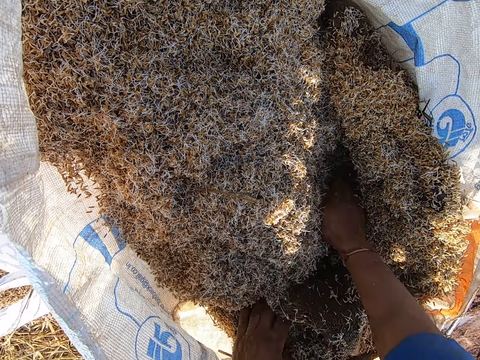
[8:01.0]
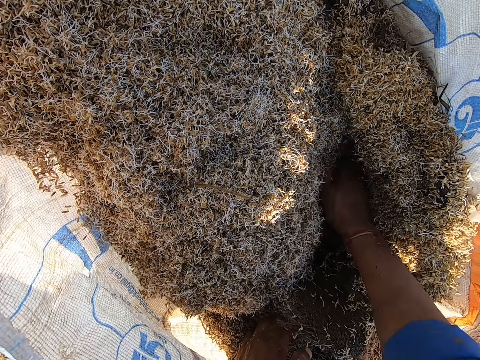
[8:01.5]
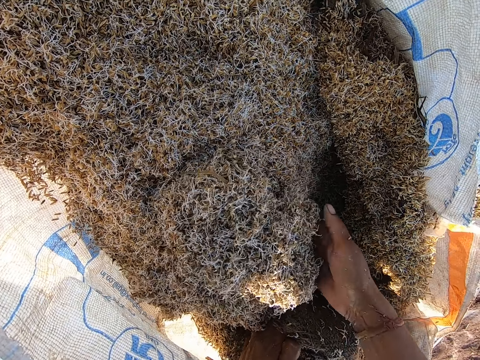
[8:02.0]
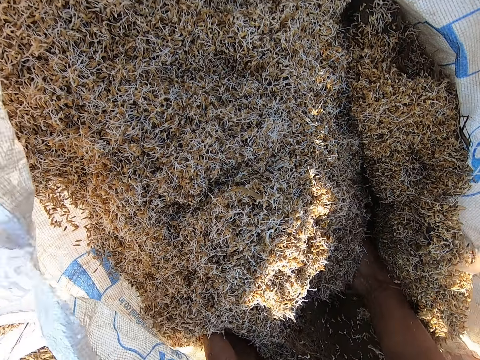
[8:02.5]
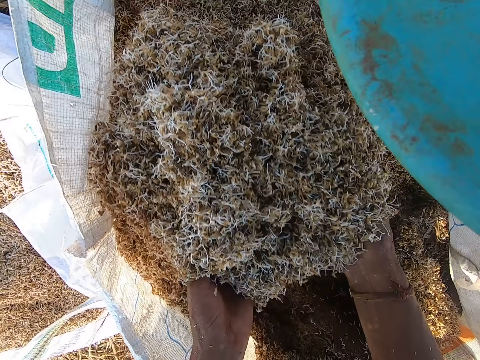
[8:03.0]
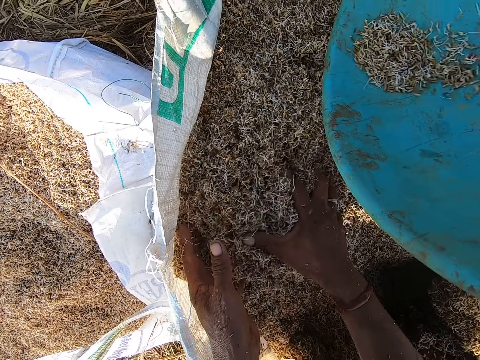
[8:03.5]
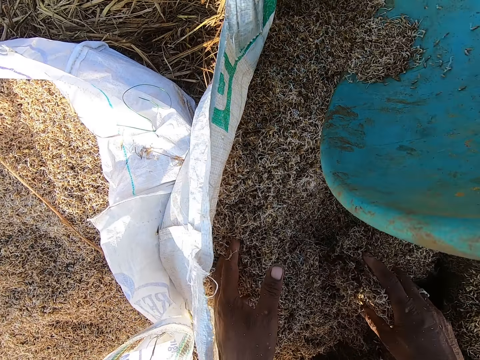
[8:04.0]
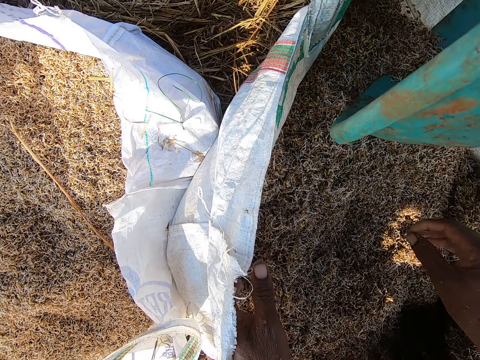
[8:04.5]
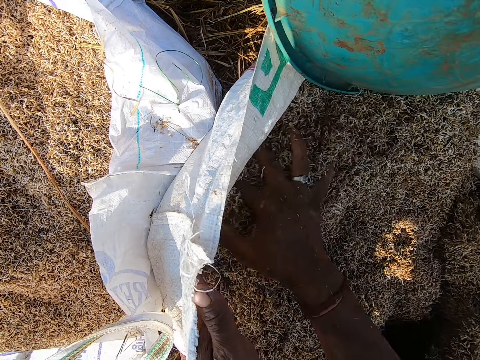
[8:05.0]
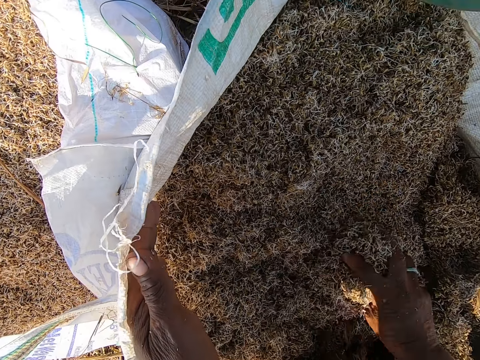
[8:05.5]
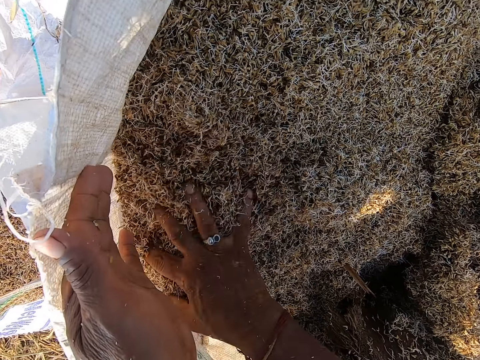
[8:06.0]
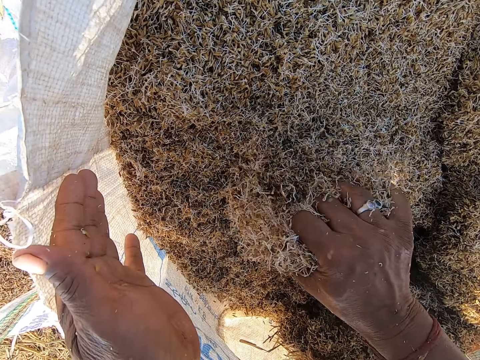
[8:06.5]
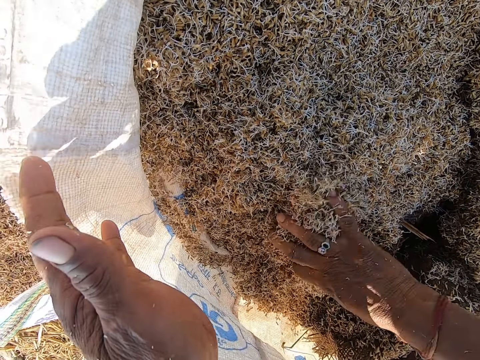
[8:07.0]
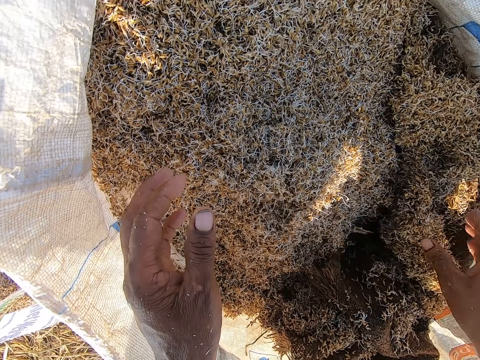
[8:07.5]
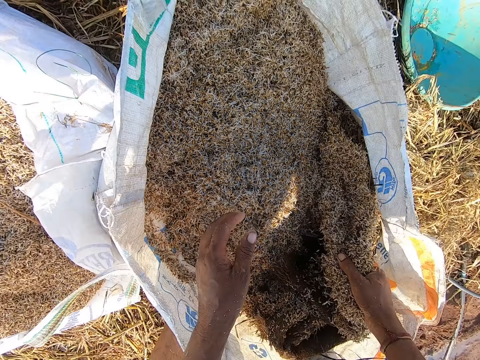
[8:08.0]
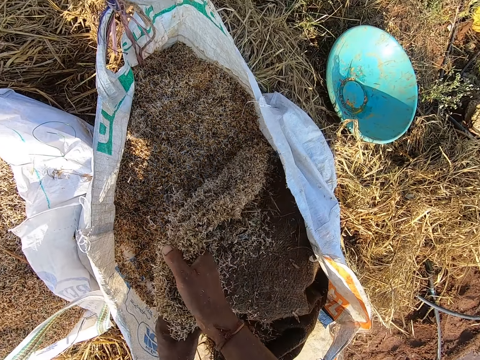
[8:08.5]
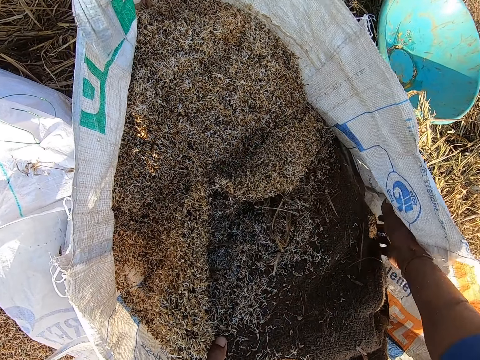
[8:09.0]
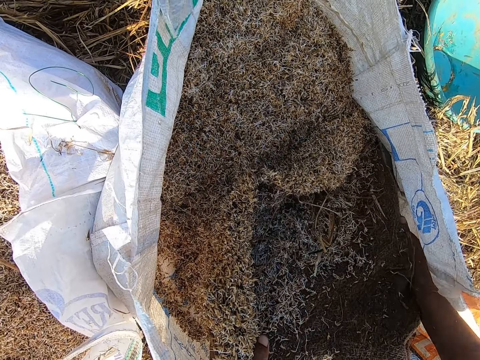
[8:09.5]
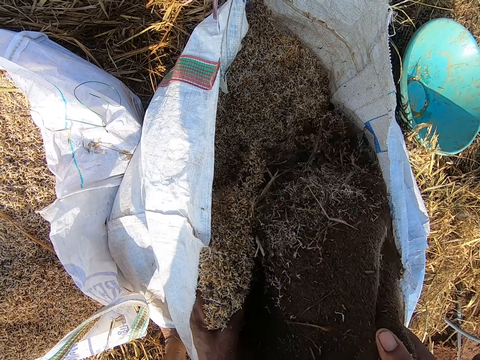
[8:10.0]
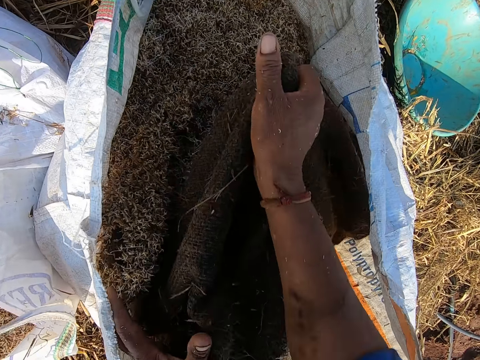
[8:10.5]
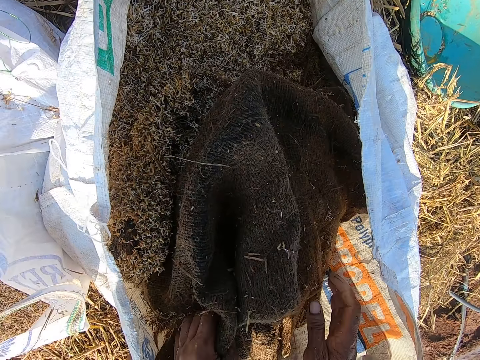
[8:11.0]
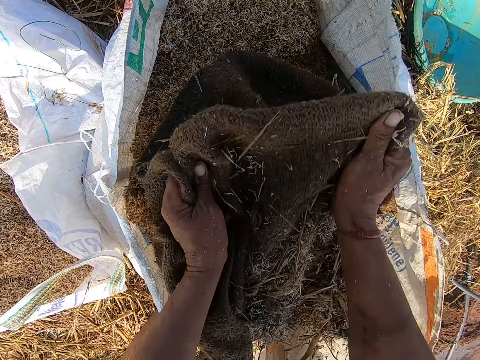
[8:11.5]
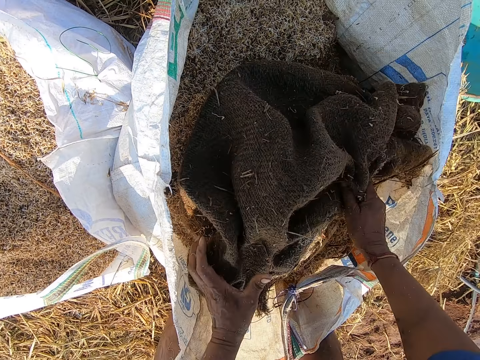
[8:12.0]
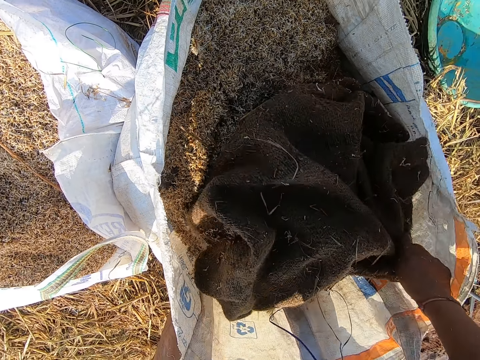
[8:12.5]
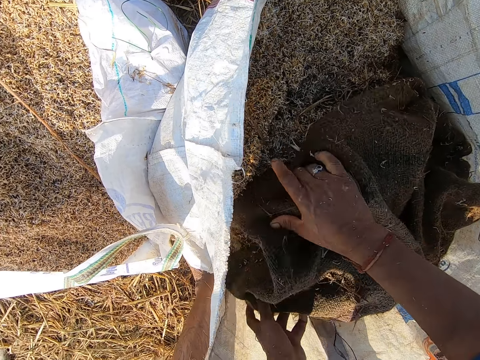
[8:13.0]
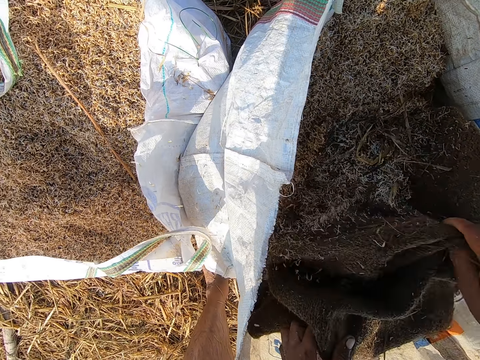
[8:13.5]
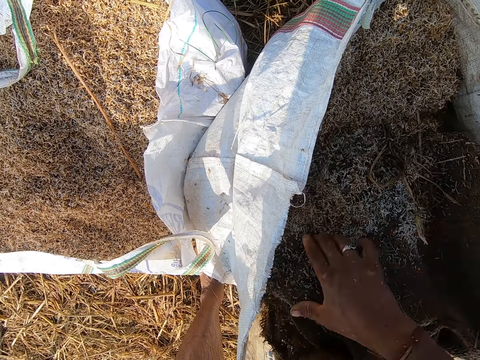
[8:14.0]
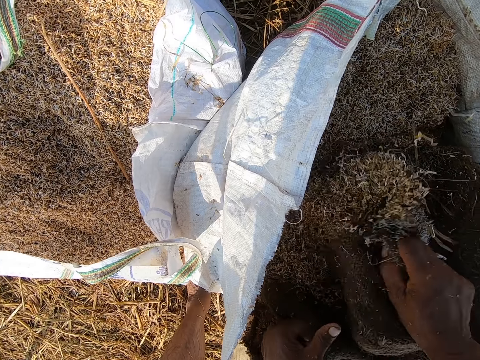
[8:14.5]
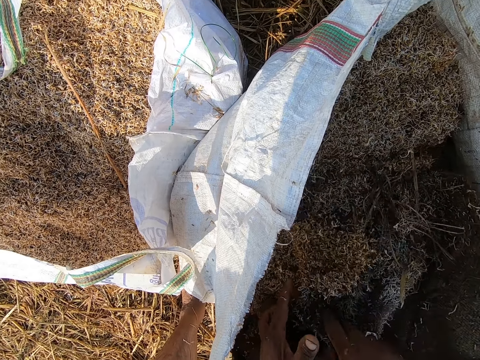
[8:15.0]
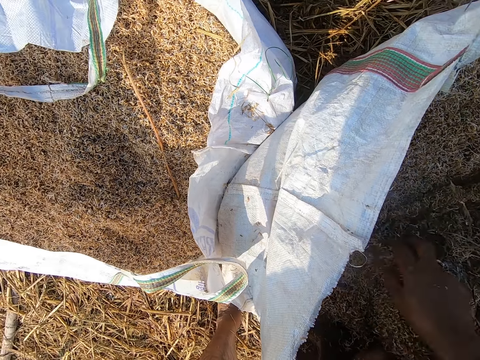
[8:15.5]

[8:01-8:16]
A man pours barley straw into the sack bag with the tray in his hands. The camera wearer pulls the jute sack with his right hand. He drops the jute sack on the barley straw in the sack bag with his right hand. He holds the jute sack with his left hand. He lifts the sack. He pulls out the jute sack with his hands. He pours sawdust from the sack. He touches the sack bag with his left hand. He grabs the jute sack with his hands. He shakes the jute sack with his hands.

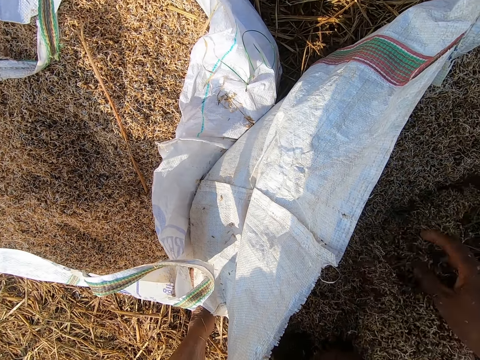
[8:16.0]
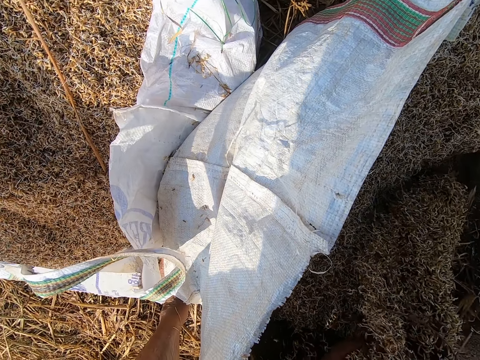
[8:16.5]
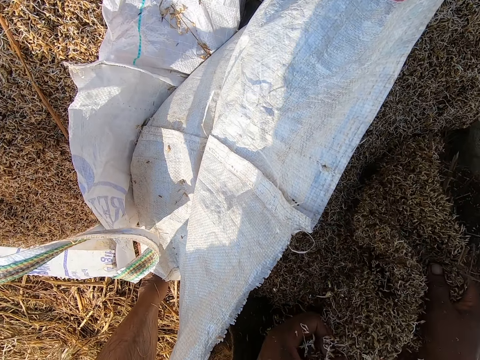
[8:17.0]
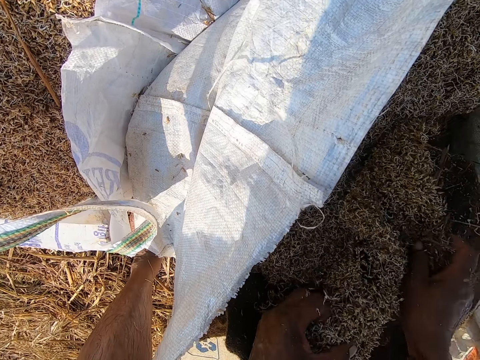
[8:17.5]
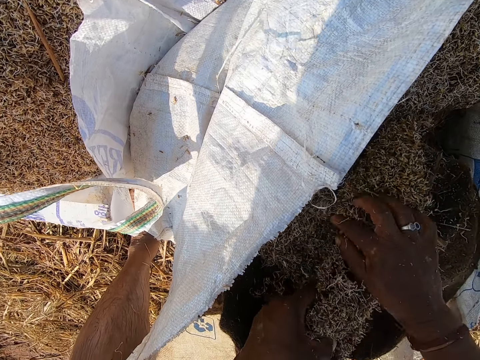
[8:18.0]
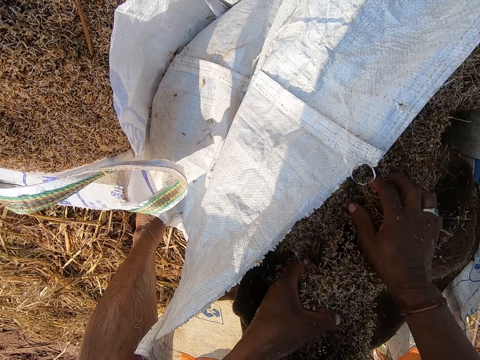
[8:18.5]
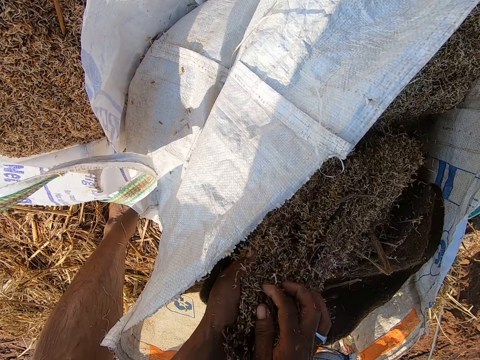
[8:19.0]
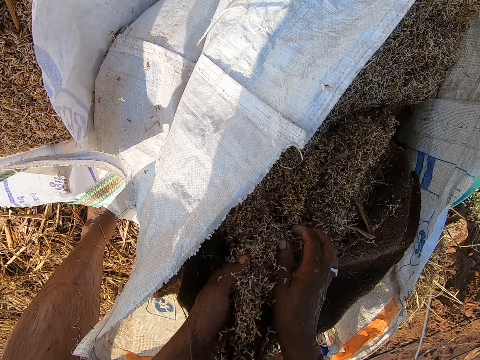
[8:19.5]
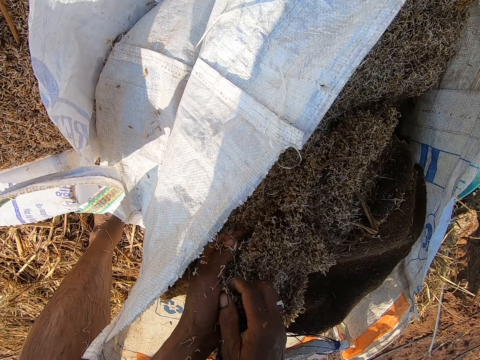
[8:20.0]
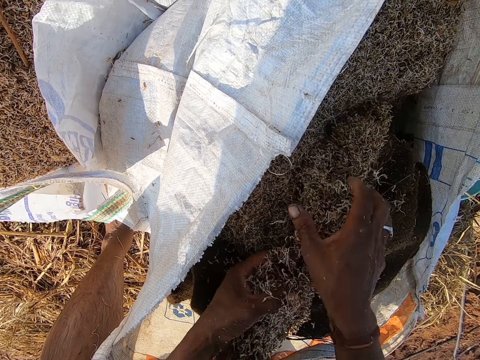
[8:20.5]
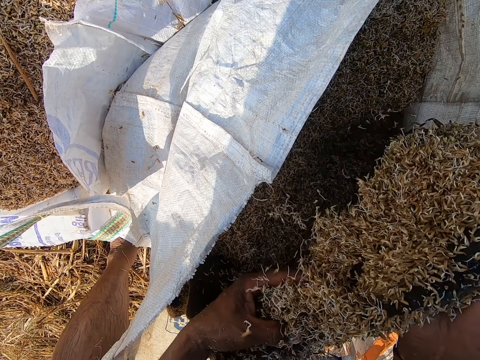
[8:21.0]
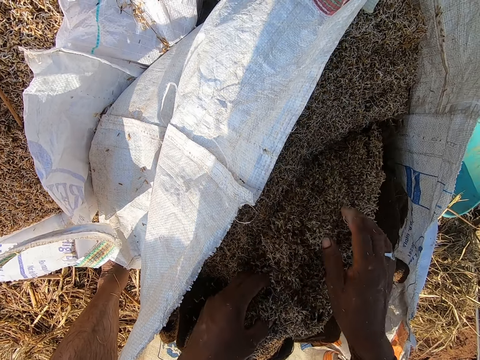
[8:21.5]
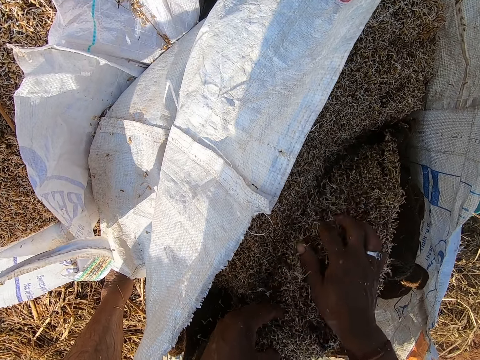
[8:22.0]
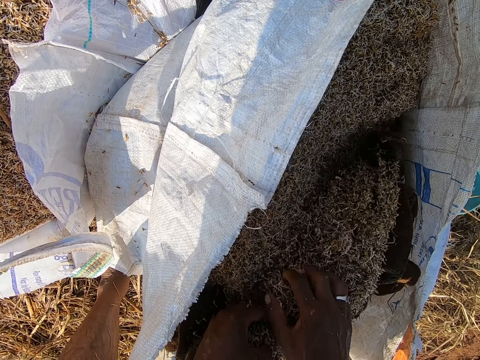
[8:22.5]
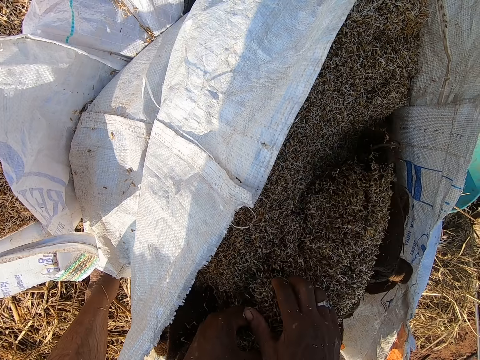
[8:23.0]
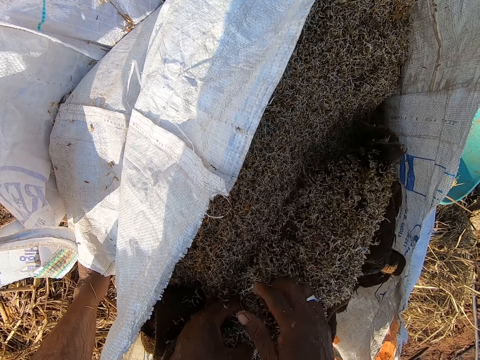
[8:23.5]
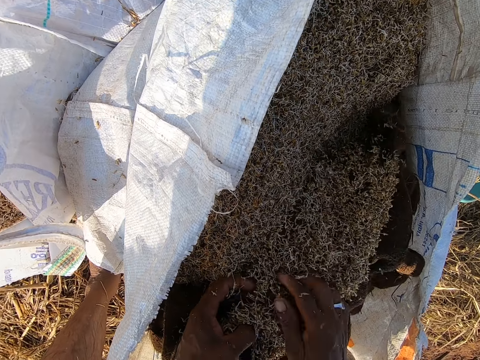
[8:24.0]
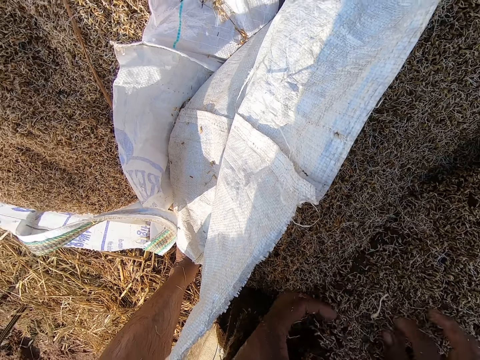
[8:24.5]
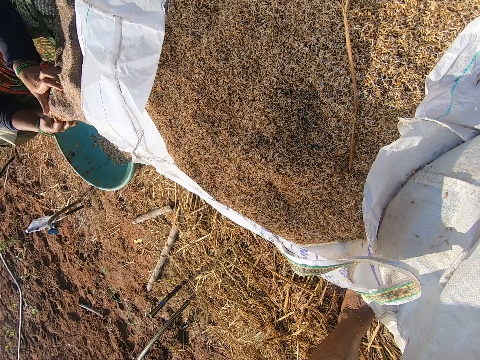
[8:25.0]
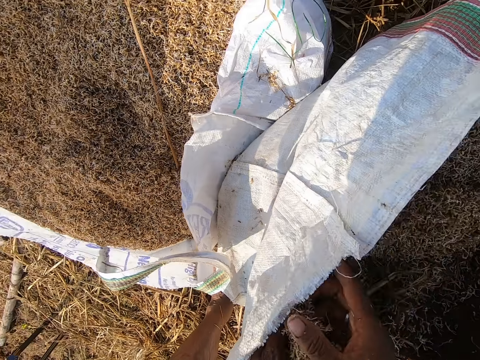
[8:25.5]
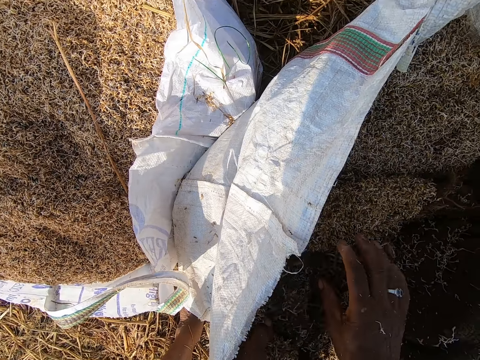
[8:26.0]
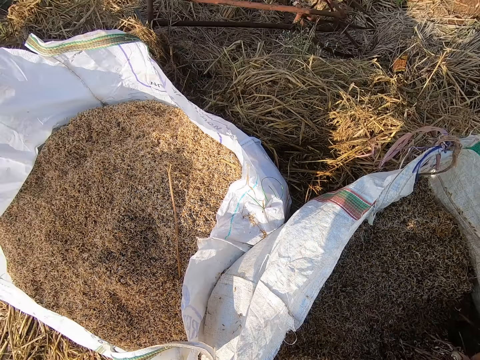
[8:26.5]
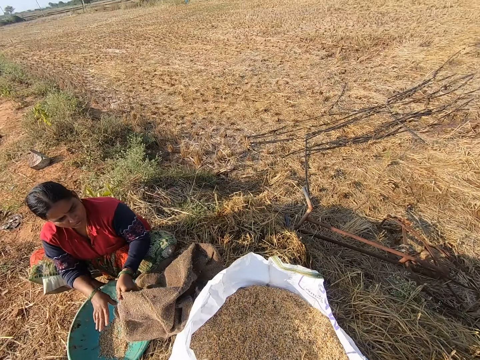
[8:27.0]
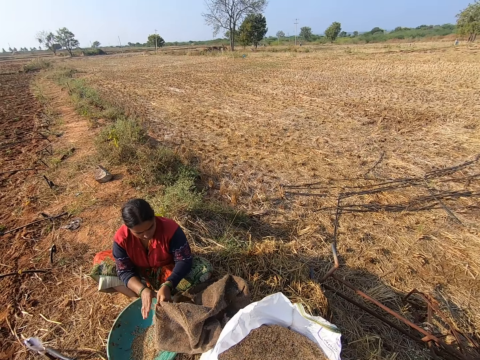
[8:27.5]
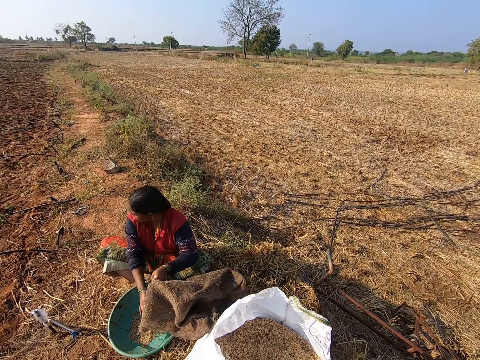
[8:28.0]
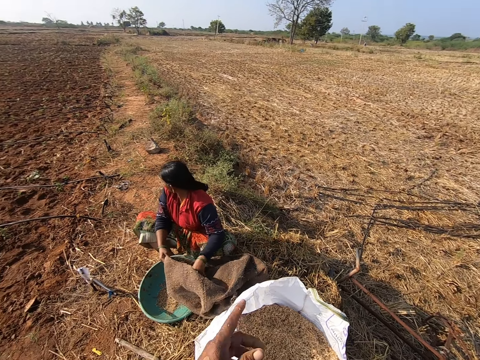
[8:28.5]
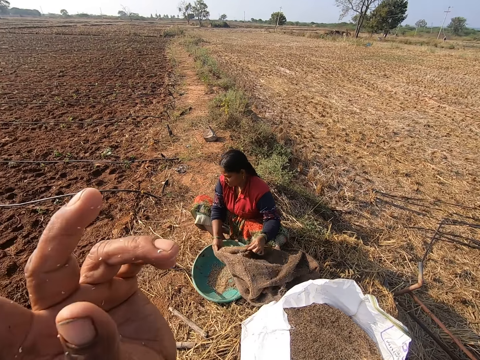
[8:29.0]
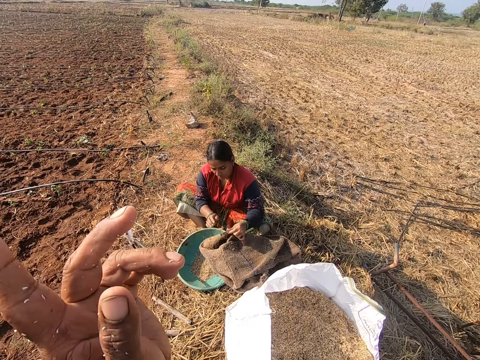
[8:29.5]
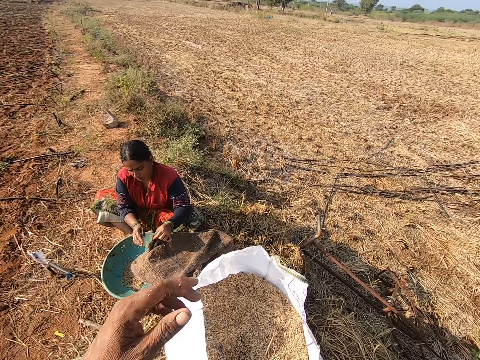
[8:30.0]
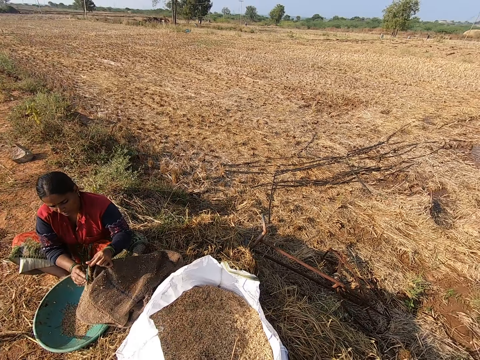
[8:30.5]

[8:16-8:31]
The camera wearer removes barley straw from the jute sack with his hands. He rubs sawdust from the sack. He pulls the jute sack with his right hand. He drops the jute sack on the barley straw in the sack bag with his right hand. He removes the barley straw from the jute sack with his hands. He looks around. A woman removes barley straw from the jute sack with her right hand. The woman adjusts the jute sack with her hands. The woman removes the barley straw from the jute sack with her right hand.
